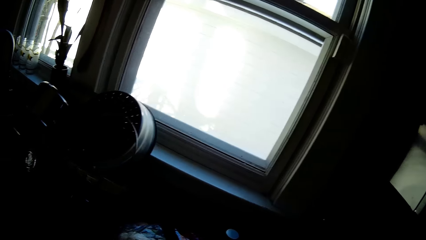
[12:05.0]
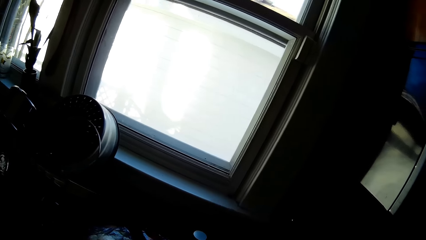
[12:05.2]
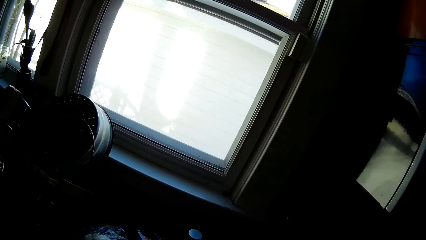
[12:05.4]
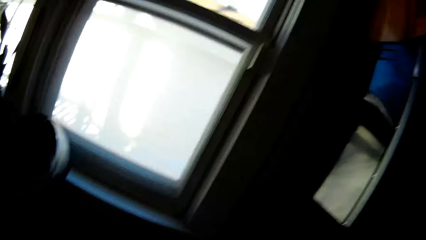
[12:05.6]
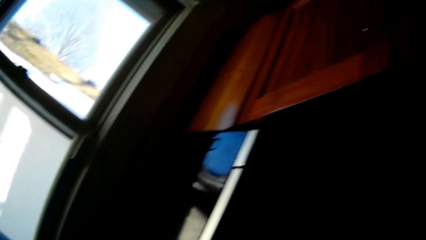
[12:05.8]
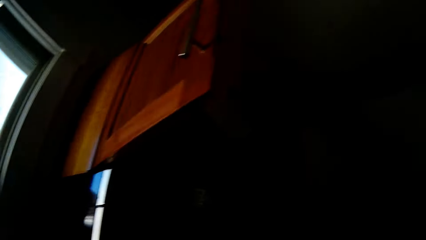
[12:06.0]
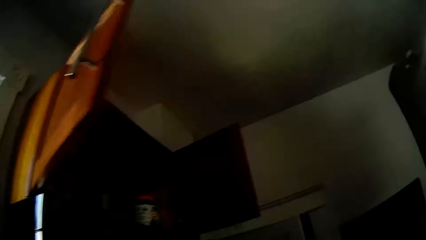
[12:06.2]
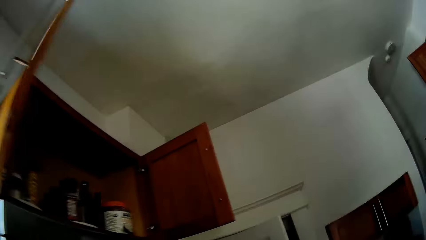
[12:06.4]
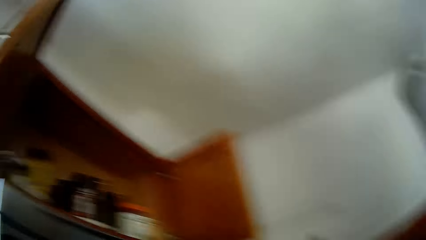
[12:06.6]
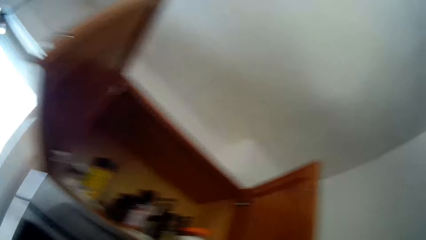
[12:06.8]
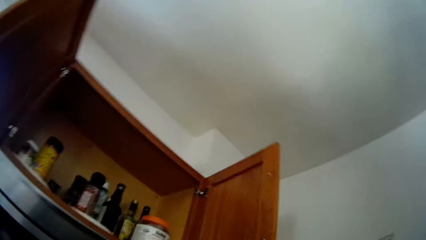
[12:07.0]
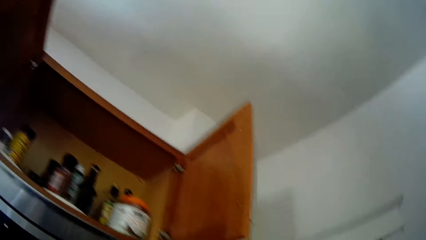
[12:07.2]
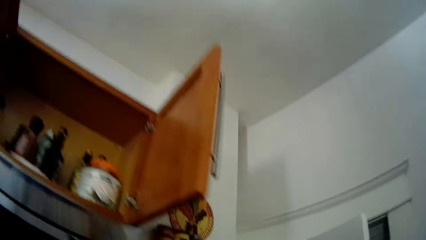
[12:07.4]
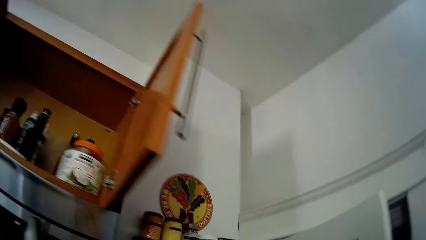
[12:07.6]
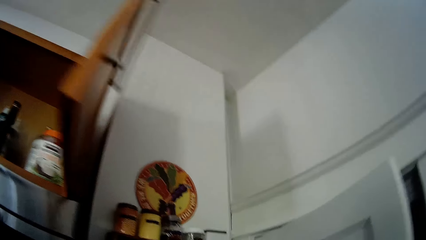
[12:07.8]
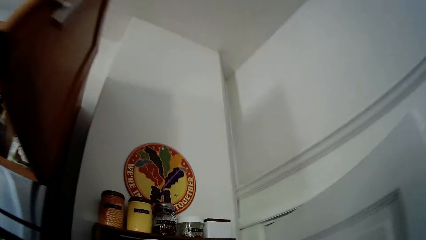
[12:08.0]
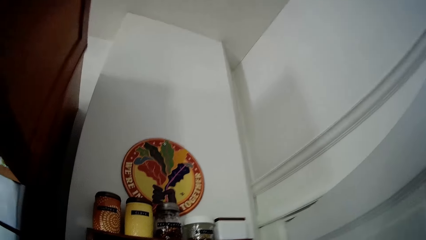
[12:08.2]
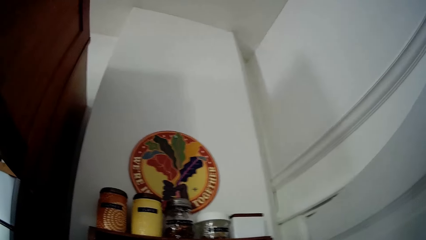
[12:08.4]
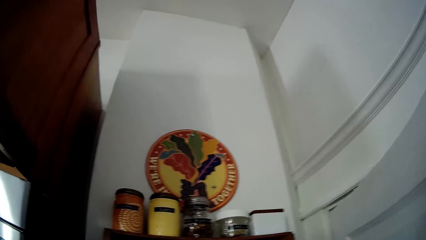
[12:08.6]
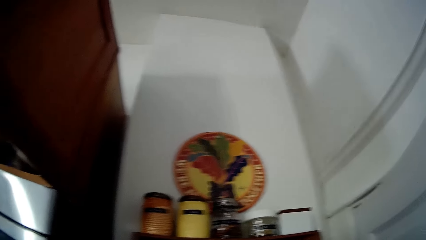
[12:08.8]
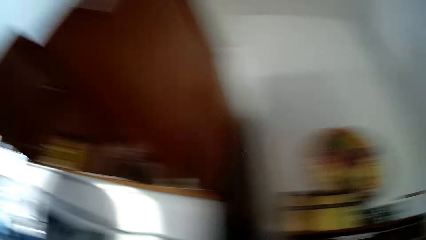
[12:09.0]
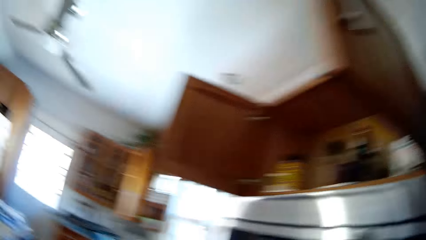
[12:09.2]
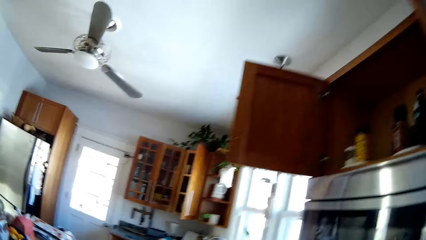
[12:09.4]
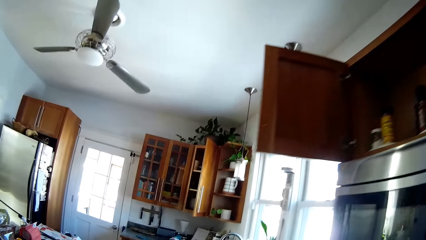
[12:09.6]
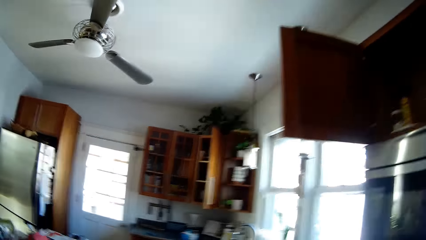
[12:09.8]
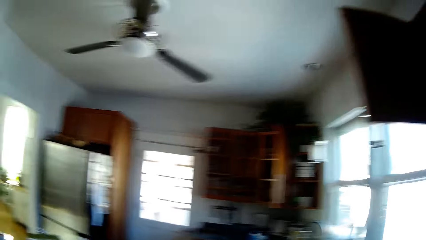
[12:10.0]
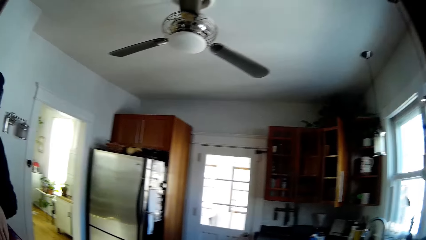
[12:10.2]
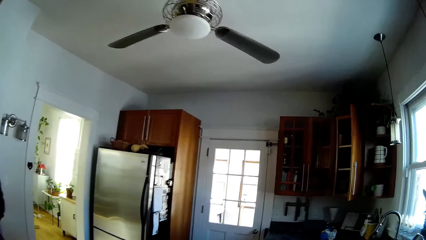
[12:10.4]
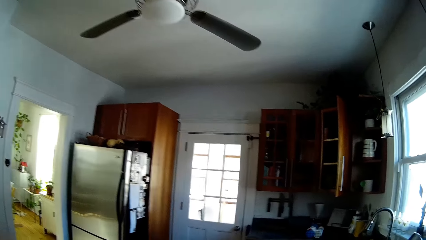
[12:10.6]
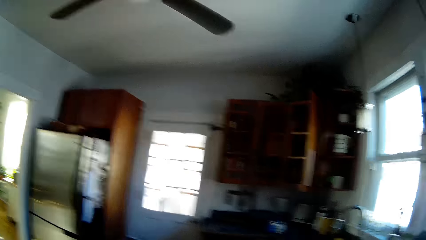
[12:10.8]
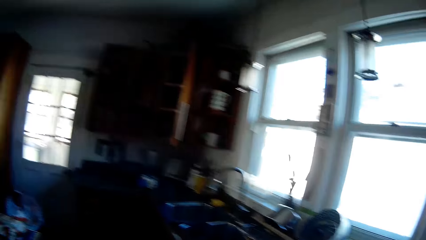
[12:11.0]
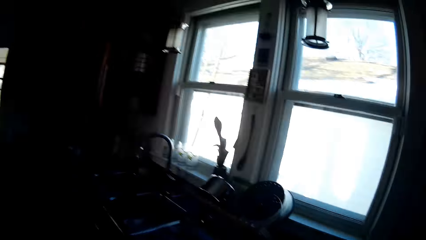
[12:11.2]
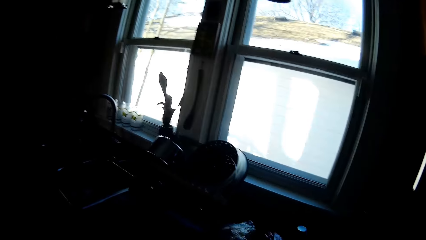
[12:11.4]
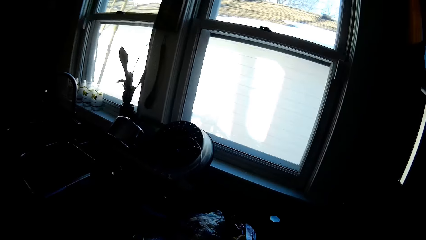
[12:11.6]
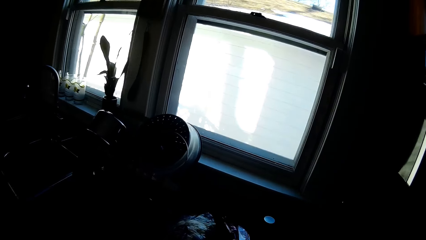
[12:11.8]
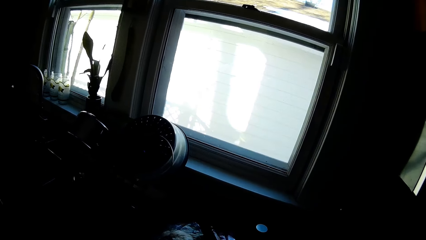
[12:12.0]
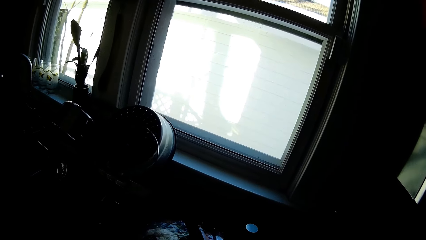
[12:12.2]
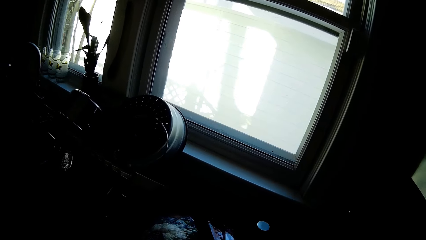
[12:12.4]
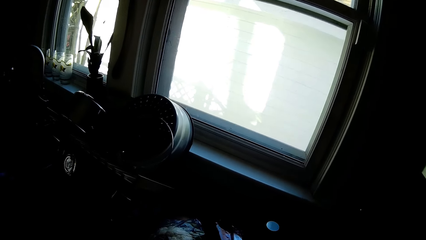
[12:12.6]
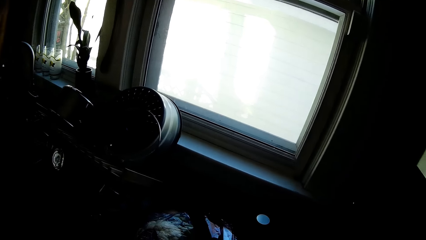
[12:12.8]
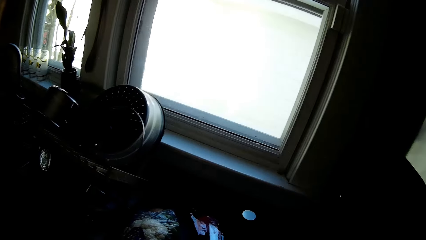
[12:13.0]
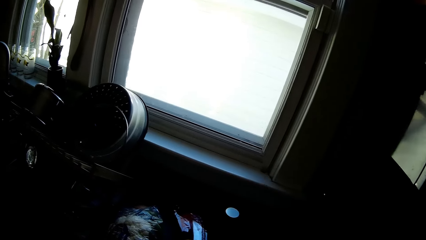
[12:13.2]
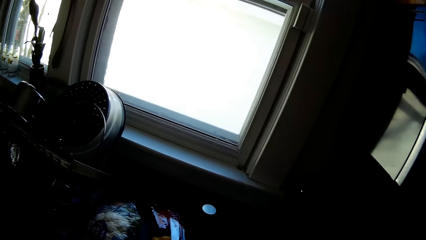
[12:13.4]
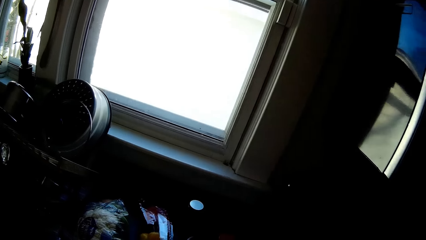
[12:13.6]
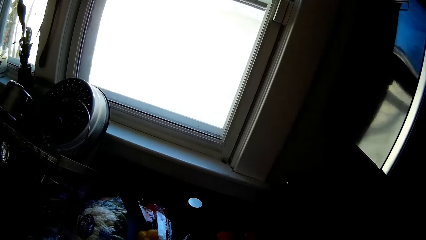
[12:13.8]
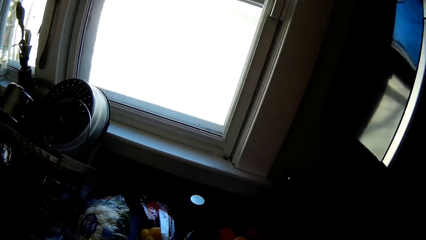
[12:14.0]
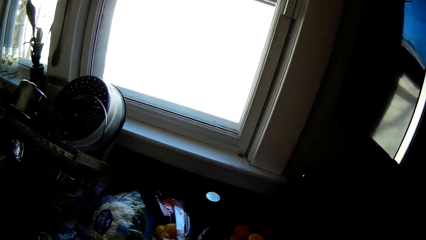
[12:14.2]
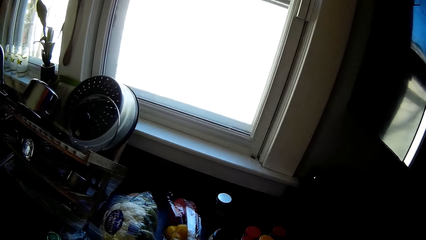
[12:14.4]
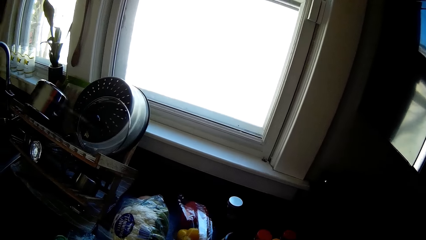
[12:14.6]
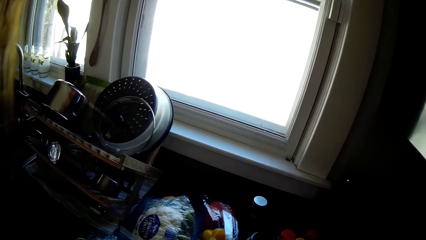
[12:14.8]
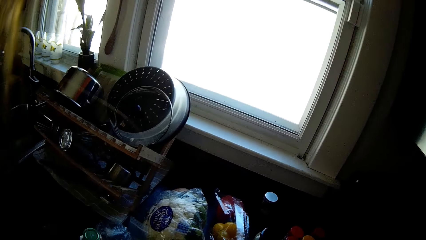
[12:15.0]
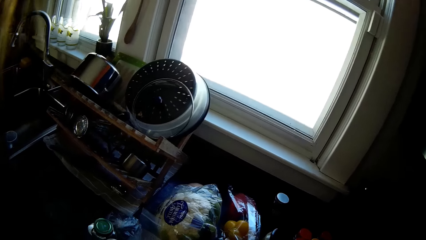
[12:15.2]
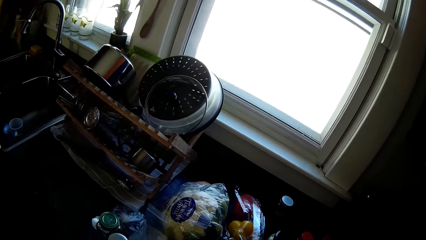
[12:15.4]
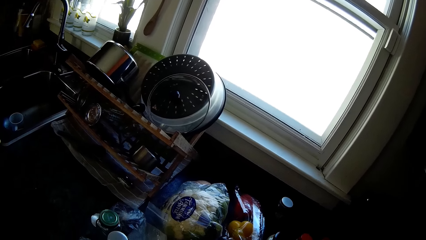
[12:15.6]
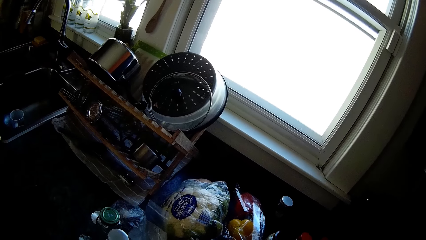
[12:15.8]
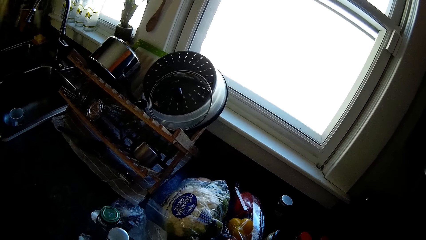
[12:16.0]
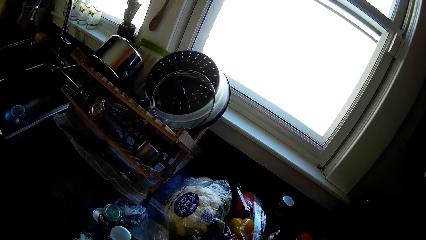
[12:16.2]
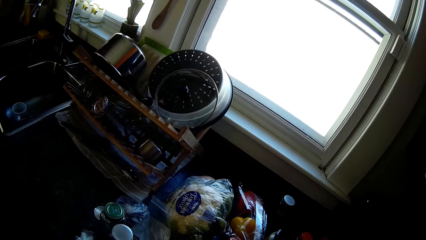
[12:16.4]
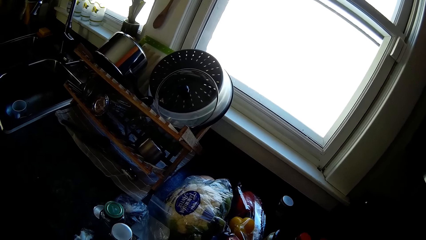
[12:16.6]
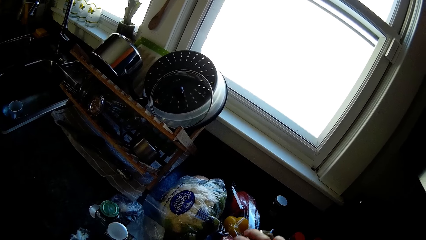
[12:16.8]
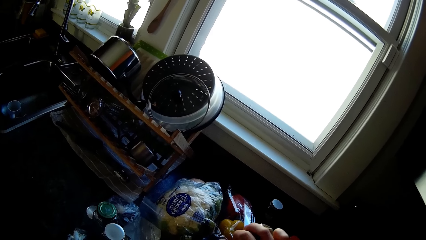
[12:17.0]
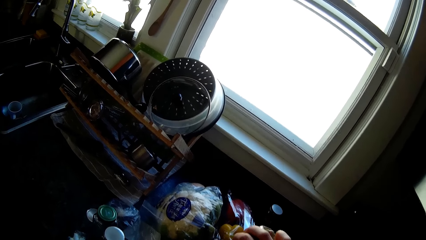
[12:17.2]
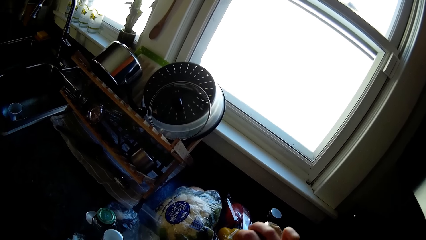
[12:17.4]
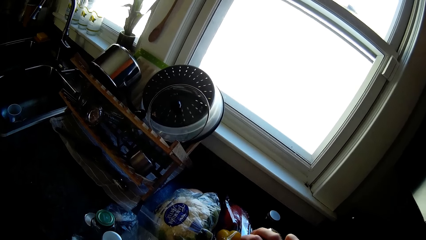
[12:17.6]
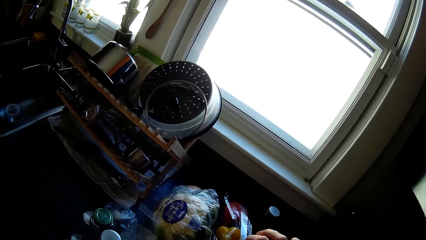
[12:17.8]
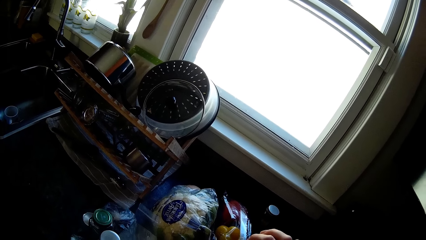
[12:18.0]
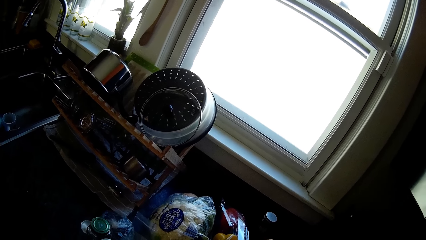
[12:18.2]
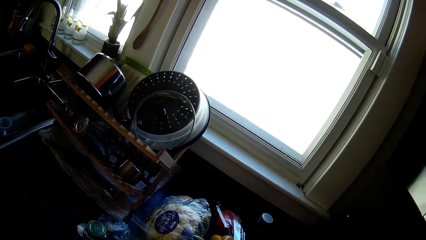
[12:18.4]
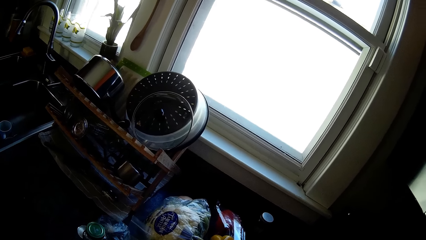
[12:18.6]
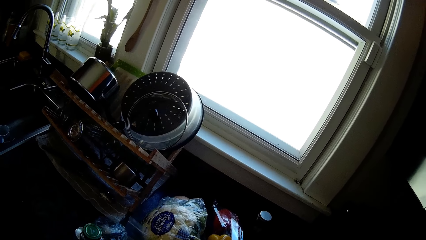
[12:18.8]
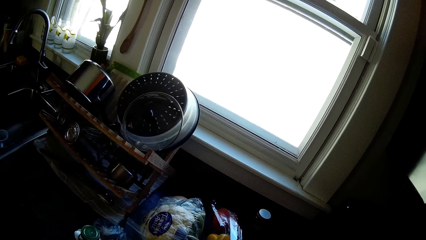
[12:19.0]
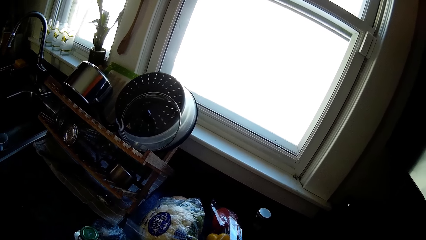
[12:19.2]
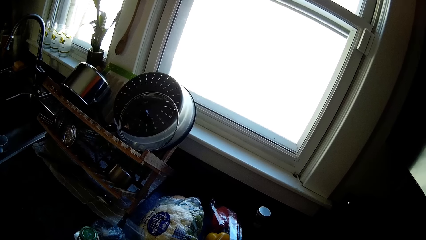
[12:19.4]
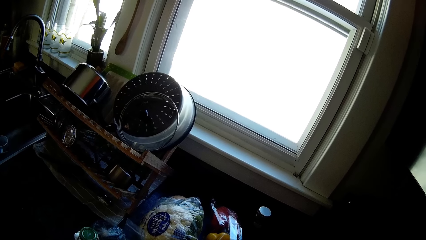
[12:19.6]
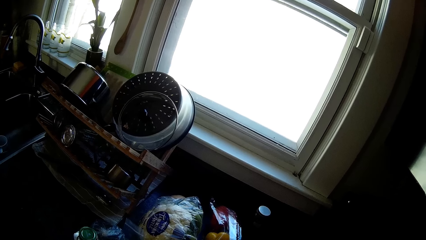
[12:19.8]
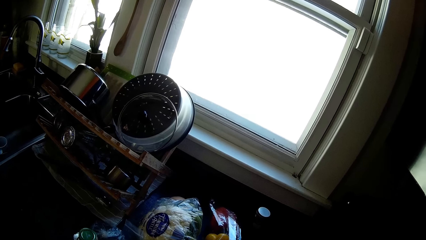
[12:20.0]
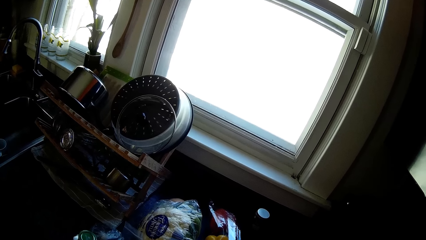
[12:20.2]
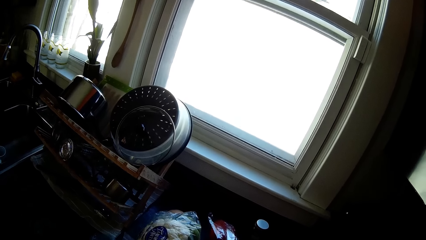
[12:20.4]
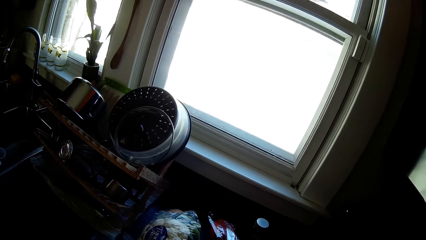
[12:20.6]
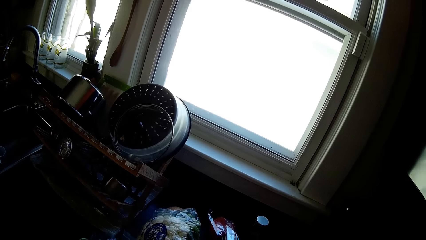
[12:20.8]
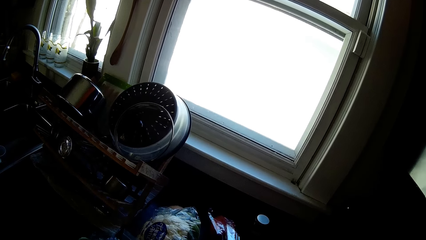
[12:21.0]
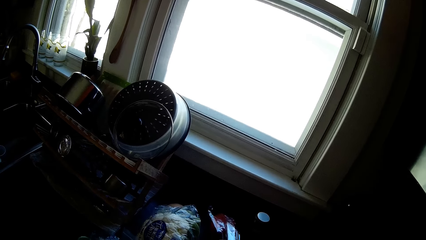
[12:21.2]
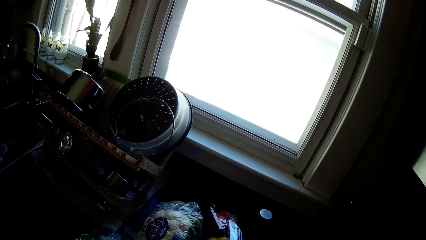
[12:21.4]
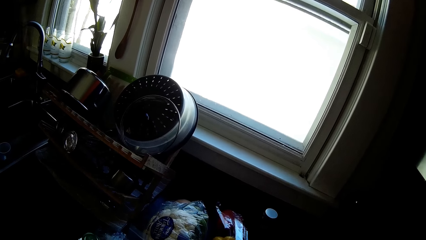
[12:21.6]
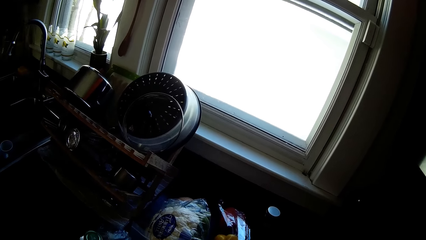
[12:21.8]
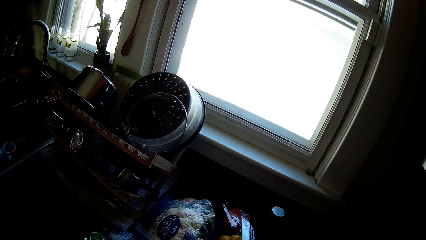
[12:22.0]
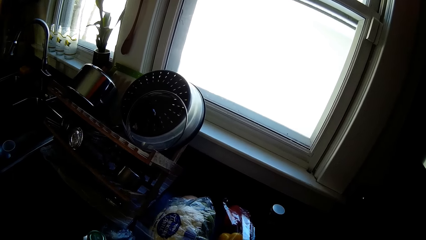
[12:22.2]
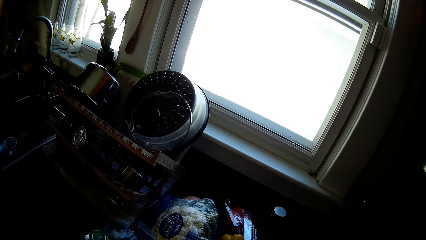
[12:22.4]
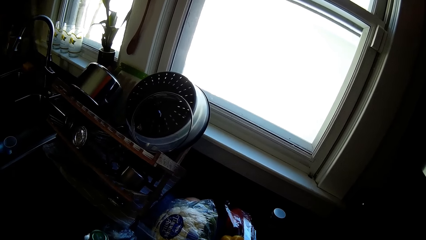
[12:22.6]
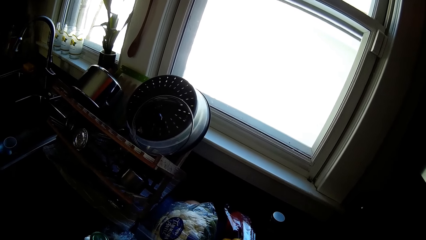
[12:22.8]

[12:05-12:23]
The camera wearer walks. She talks to a person. She looks around. She touches the glasses. The man interacts with the camera wearer. The camera wearer pours spice from a jar of spice in her right hand into a container on the kitchen countertop. She talks to another person.
